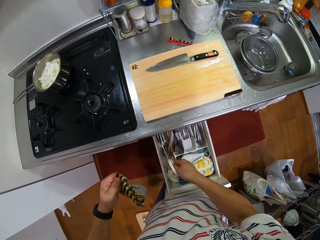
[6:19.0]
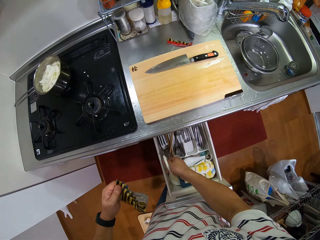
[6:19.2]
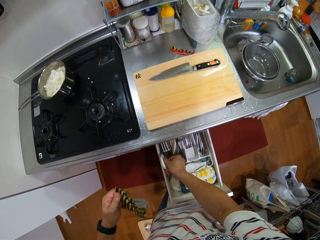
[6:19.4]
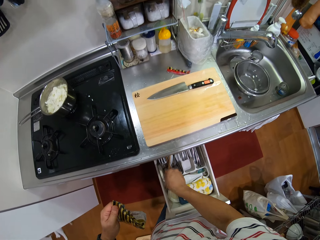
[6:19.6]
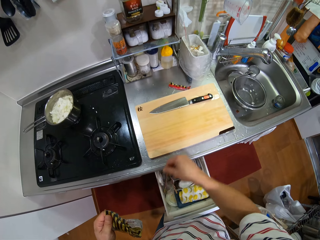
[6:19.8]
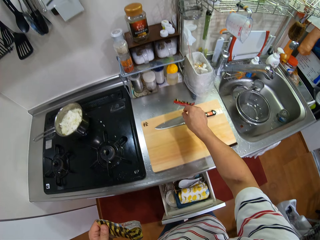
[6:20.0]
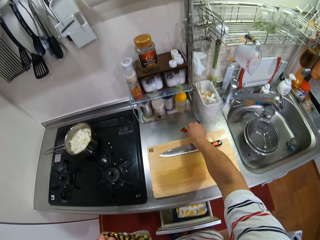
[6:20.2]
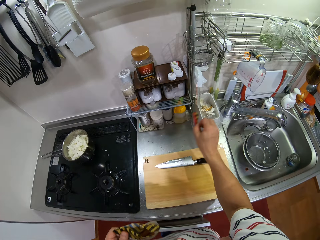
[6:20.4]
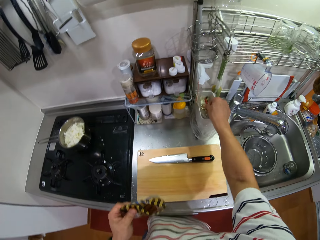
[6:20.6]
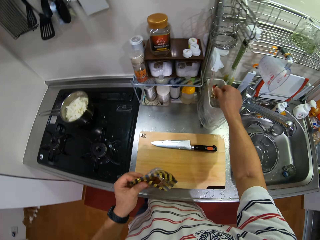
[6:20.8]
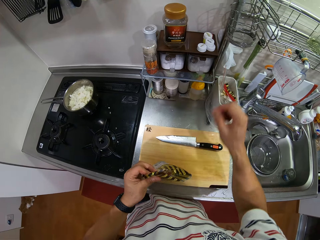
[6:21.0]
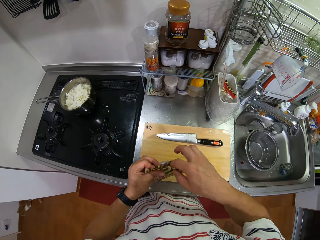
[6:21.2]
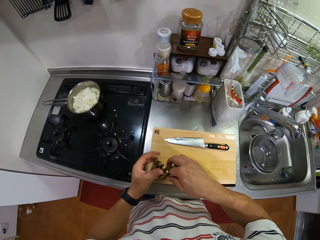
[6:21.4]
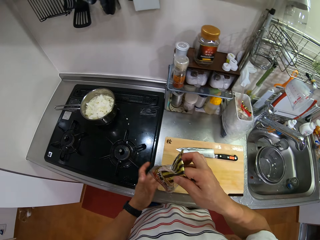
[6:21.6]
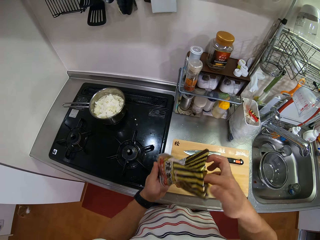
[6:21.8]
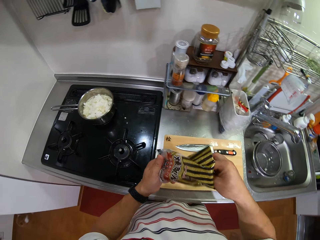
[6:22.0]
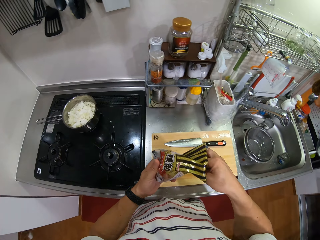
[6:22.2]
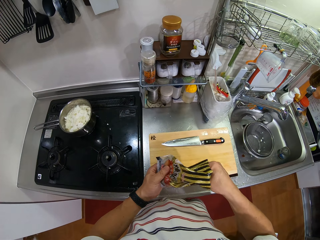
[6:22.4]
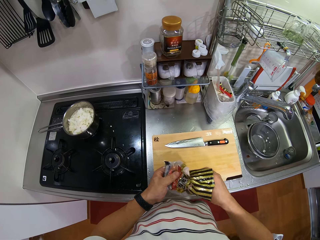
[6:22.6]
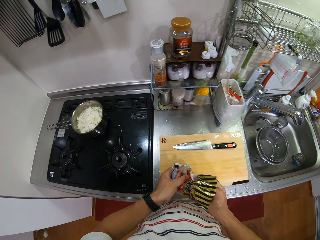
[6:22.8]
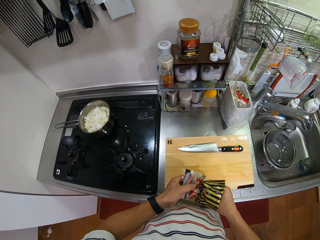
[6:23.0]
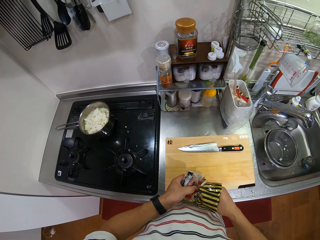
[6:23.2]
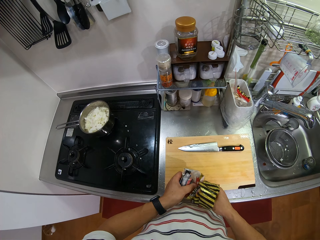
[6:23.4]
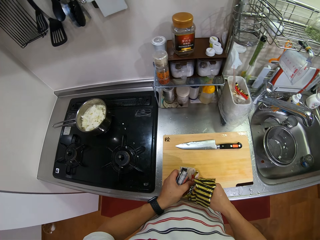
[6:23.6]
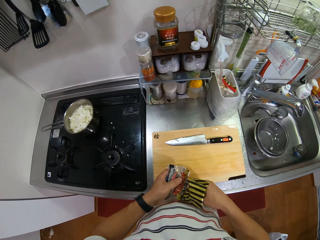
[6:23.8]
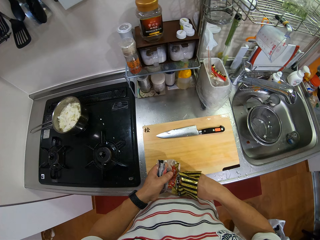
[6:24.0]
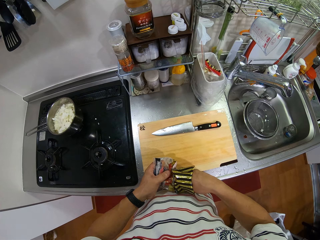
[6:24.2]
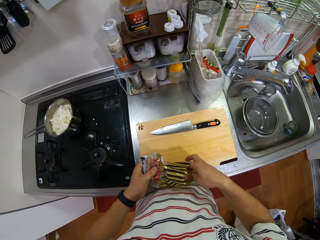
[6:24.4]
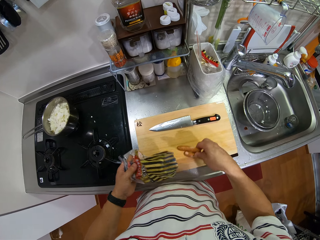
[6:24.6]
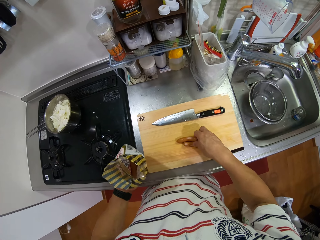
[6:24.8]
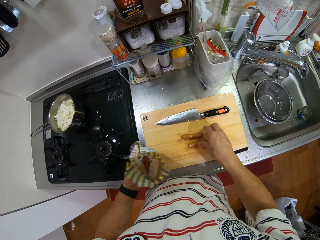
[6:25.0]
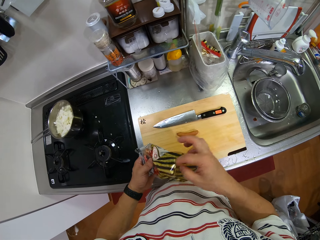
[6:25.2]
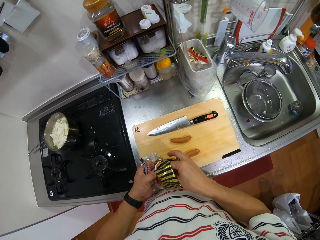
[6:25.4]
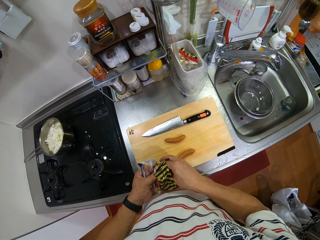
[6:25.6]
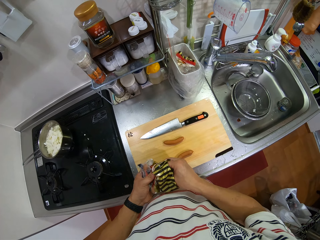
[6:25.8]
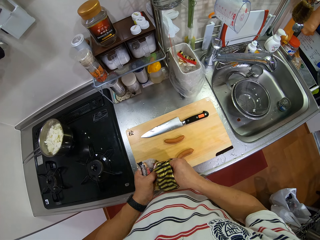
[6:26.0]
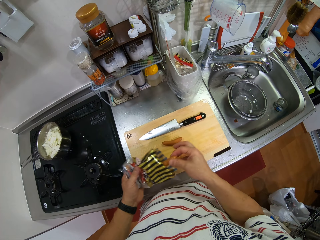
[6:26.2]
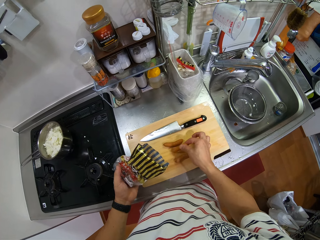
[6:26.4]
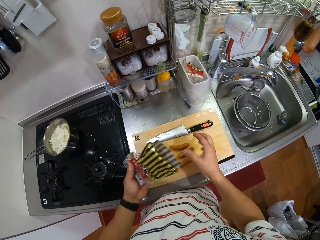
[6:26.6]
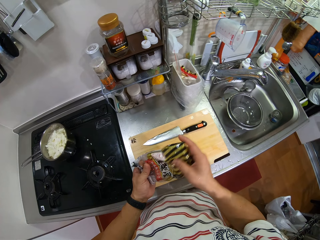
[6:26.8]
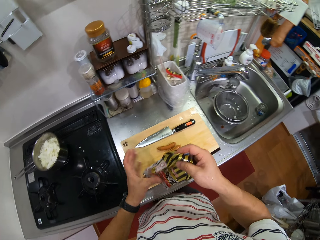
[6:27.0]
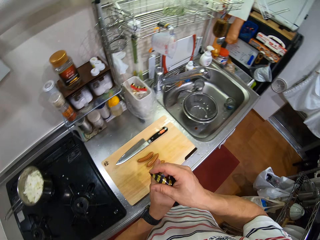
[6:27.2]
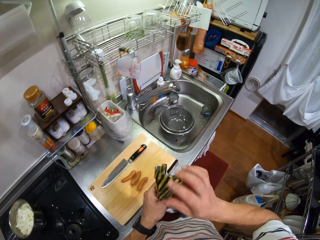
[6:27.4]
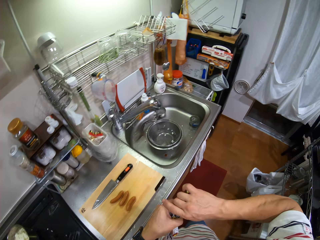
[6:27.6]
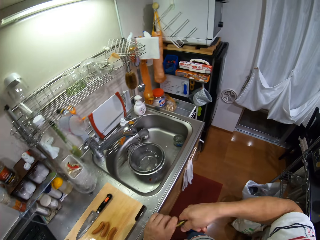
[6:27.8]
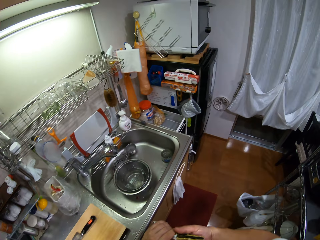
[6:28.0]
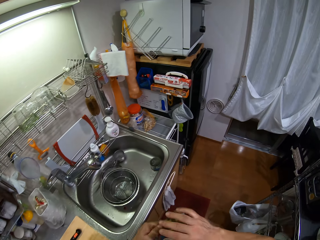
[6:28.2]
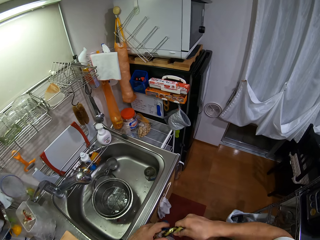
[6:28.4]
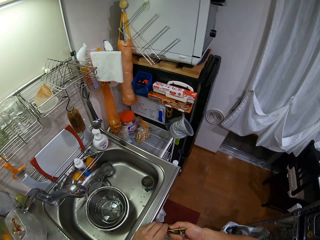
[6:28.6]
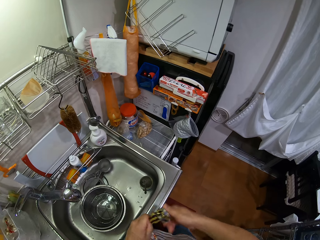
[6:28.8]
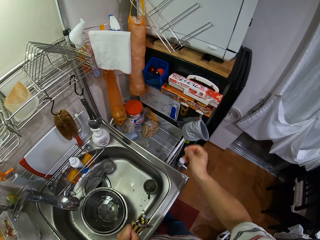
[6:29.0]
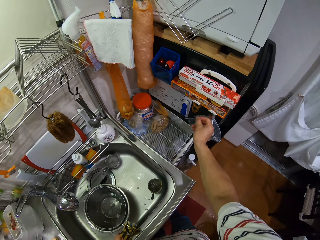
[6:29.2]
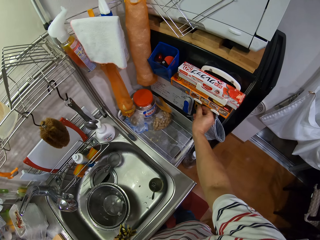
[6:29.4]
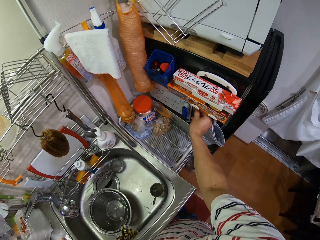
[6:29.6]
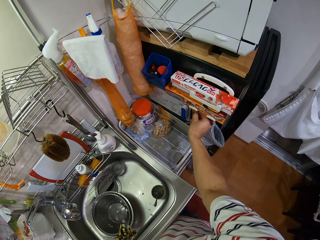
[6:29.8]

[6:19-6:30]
The camera wearer puts the pair of scissors in the drawer. She closes the drawer. She picks up the piece of paper from the kitchen counter and holds the cut paper. She puts the piece of paper in the dustbin. She places her hand in the sachet. She removes sausages from the packet. She puts the sausages on the chopping board. She removes a sausage from the packet. She puts the sausage on the chopping board. She twists the packet of sausages and folds the sachet.

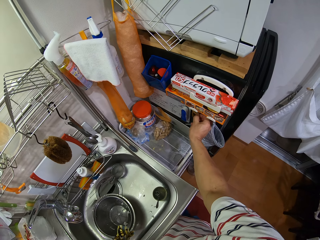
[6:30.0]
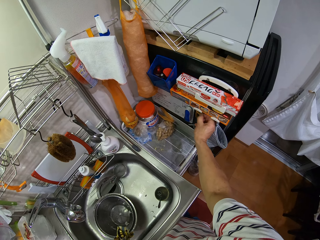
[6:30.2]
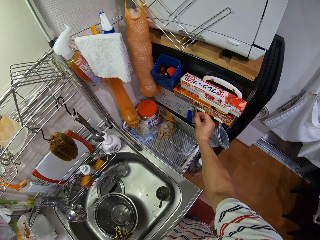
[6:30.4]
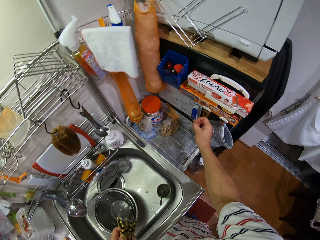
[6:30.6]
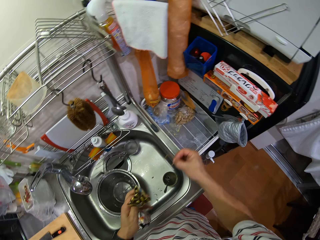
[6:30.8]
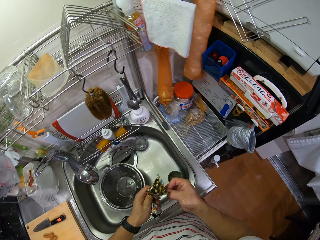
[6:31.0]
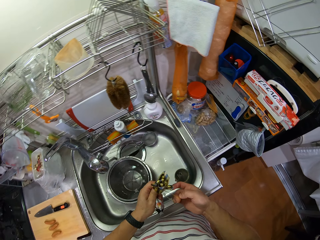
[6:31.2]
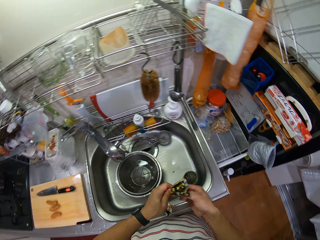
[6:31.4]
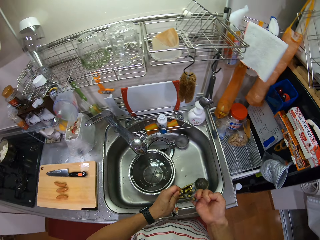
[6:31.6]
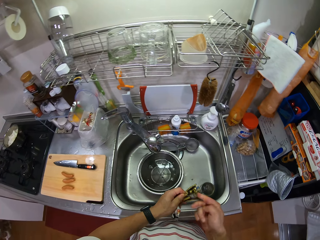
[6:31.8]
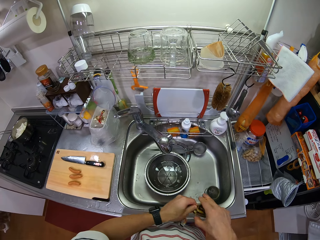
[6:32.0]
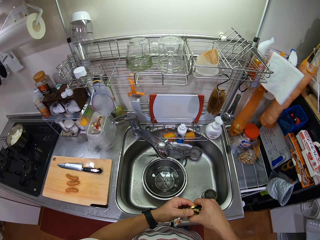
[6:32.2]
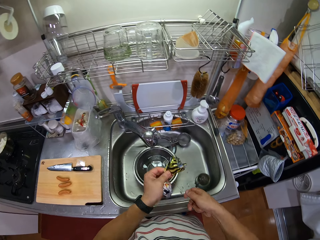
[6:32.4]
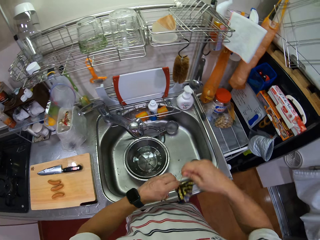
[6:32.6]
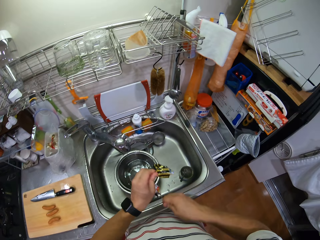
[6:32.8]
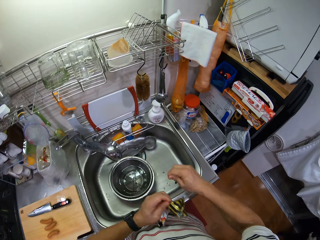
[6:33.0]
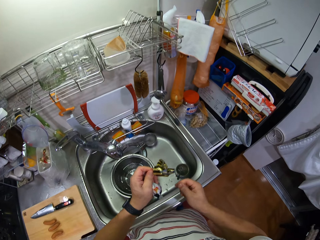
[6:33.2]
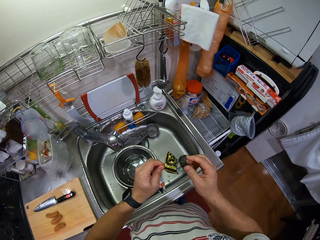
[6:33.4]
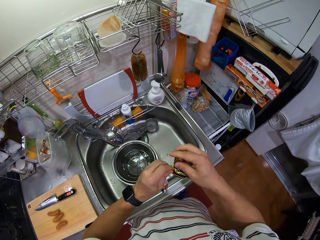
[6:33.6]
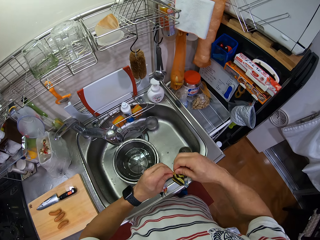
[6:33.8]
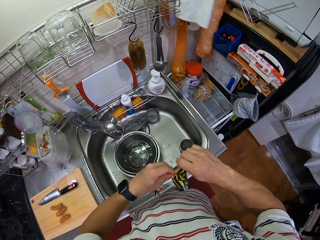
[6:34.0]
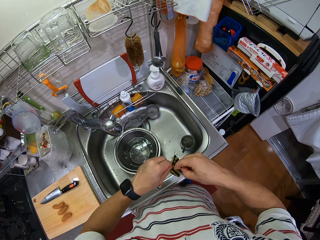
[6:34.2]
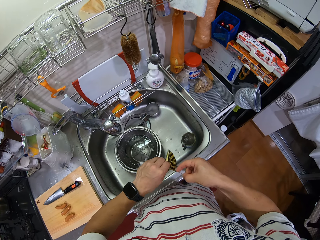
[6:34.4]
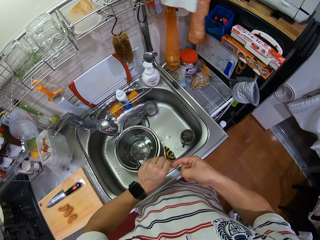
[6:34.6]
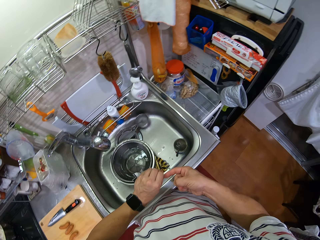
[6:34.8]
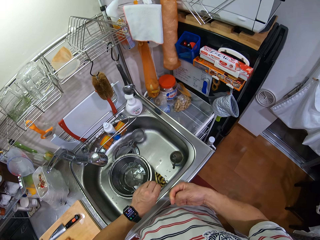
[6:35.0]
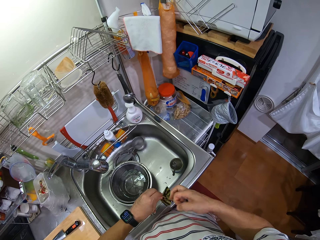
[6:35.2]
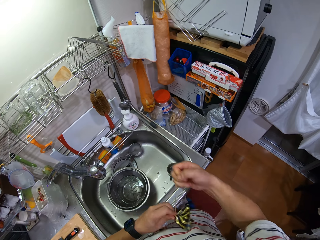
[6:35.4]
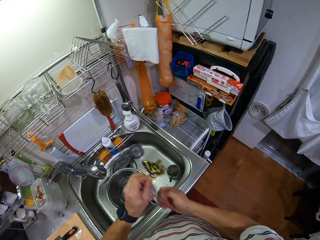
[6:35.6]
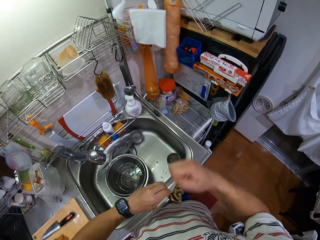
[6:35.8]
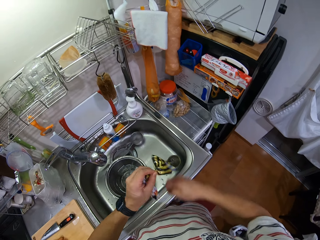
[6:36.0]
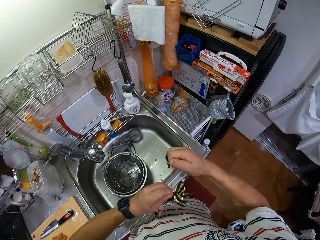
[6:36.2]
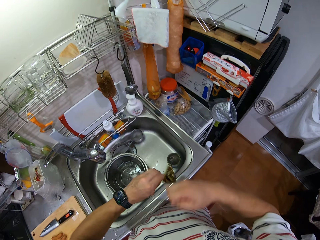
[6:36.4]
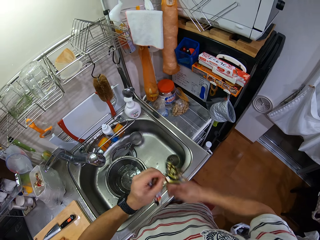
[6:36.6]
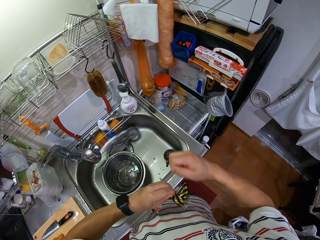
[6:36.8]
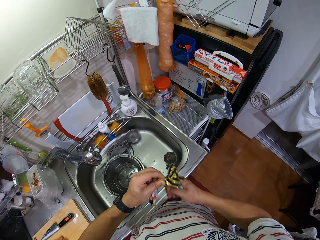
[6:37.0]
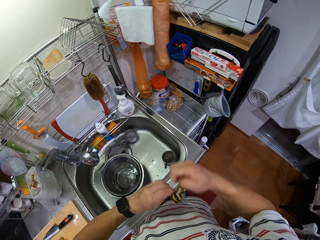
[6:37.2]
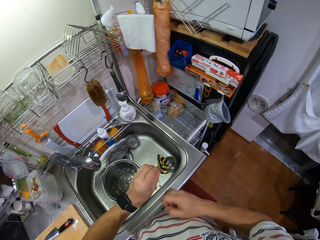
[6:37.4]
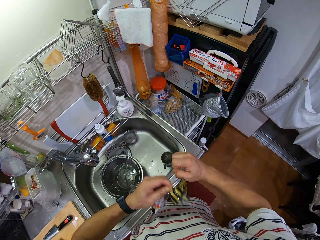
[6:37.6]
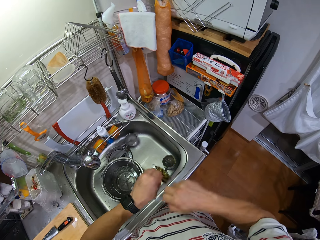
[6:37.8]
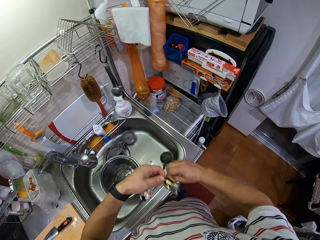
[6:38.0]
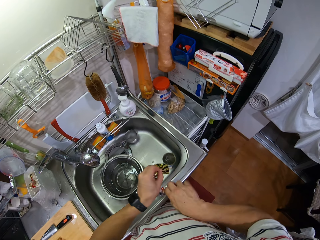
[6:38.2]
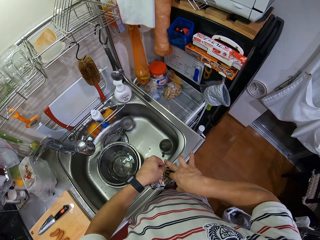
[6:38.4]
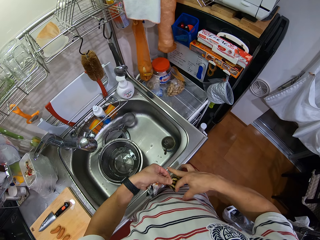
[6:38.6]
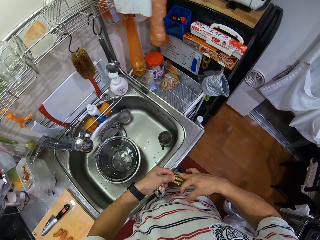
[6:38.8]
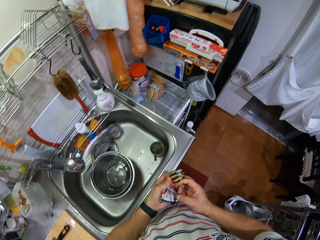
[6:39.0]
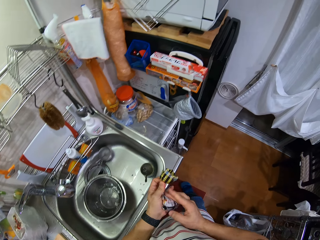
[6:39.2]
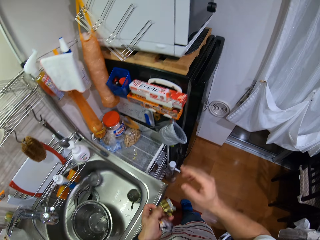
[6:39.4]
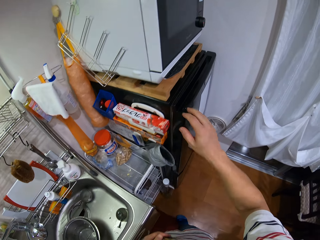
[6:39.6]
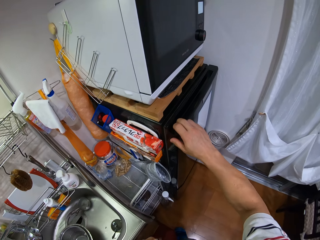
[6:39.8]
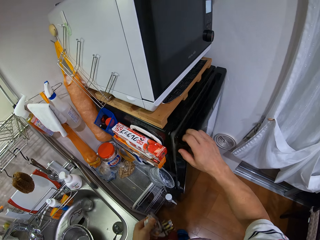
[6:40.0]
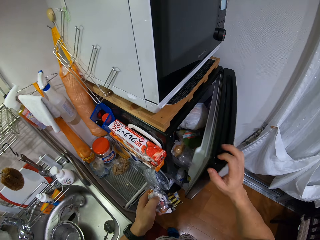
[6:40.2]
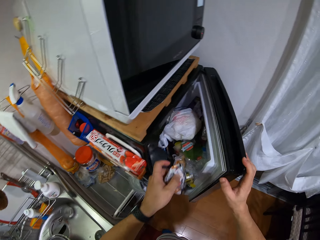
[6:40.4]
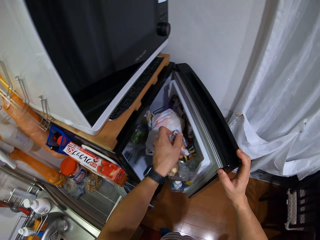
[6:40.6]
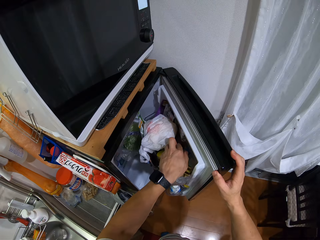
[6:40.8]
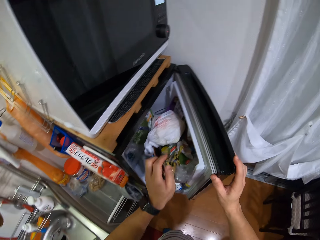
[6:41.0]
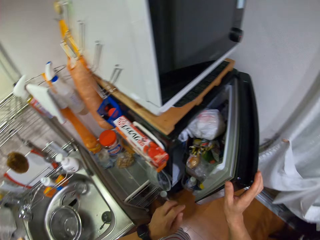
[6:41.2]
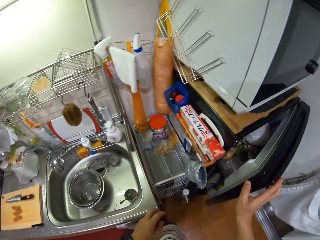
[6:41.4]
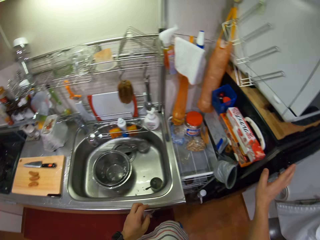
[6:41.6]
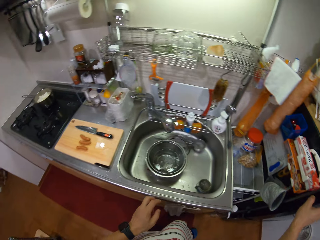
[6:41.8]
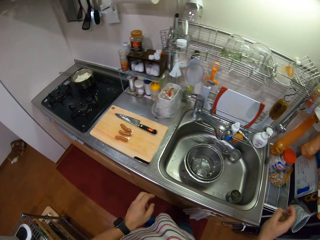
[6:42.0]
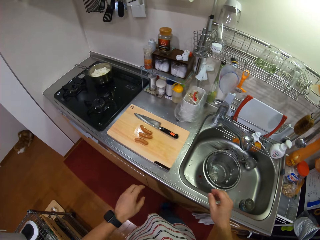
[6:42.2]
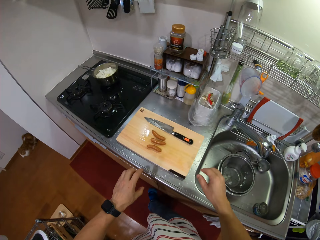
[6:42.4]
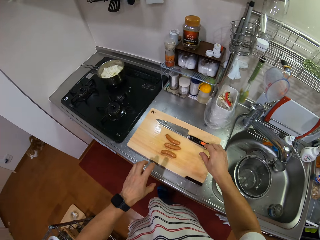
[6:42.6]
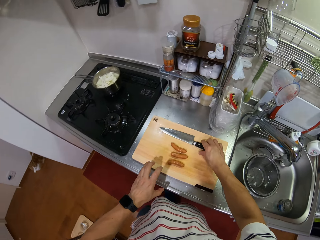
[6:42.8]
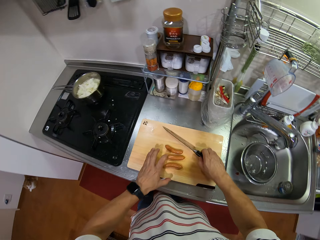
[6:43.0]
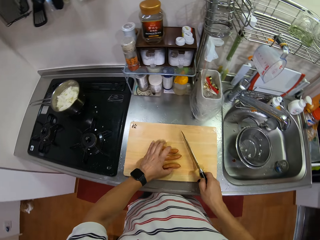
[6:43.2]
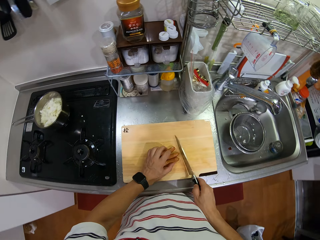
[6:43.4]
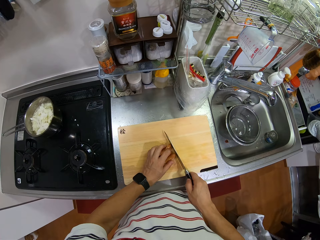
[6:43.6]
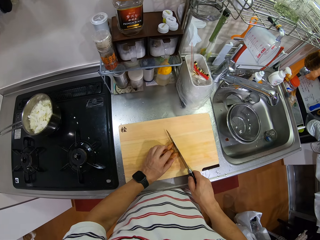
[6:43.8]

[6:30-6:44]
The camera wearer picks up a rubber band. They wrap the sachet with something and put the rubber band on the packet of sausages. They open a fridge. They put the packet of sausages in the fridge. They close the fridge. They pick up a knife. They hold the sausages.
